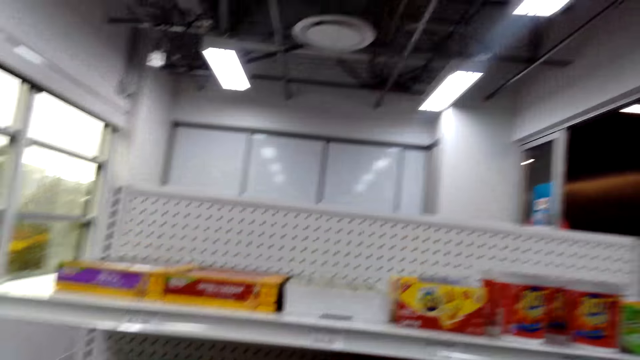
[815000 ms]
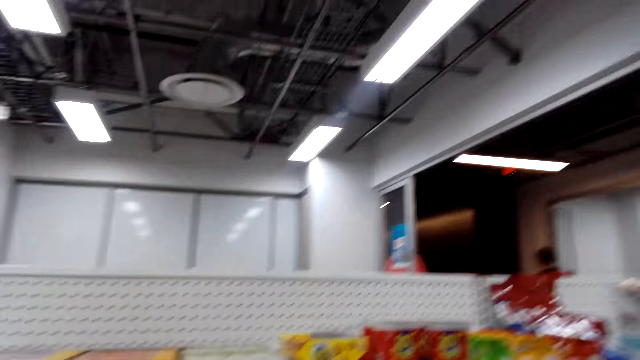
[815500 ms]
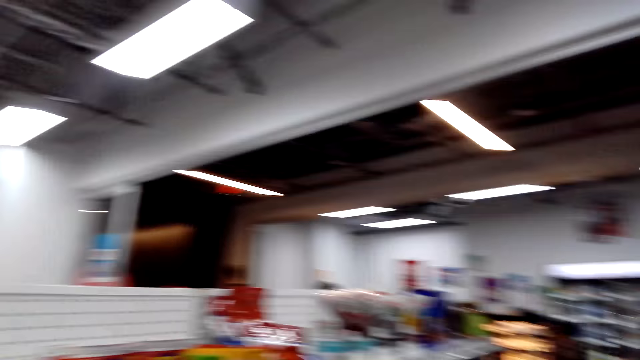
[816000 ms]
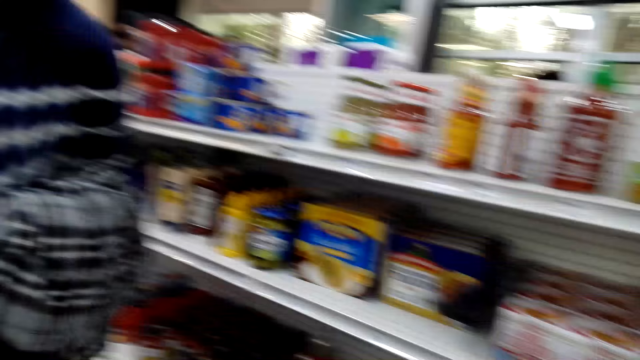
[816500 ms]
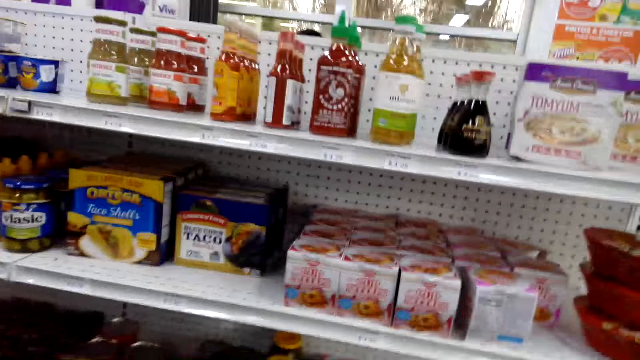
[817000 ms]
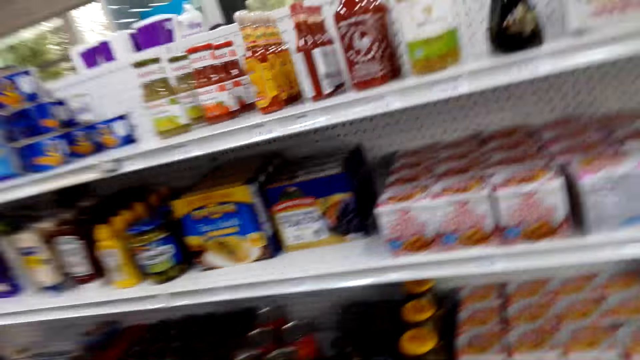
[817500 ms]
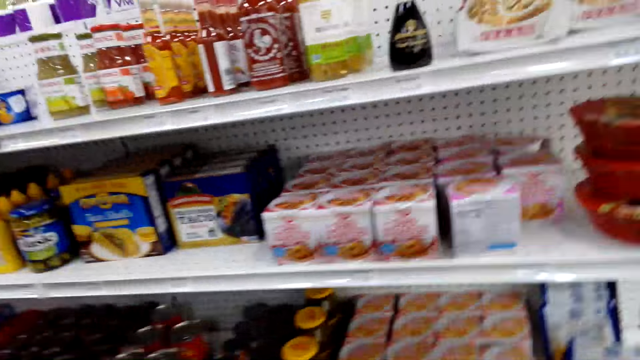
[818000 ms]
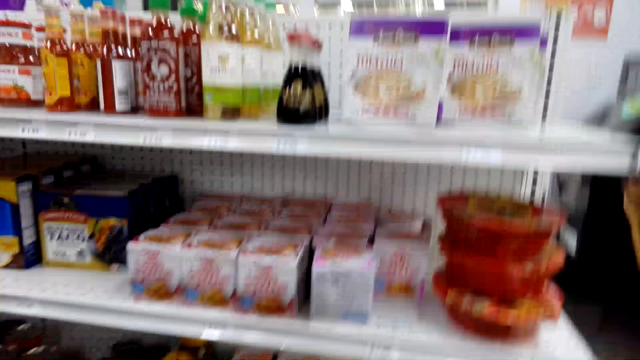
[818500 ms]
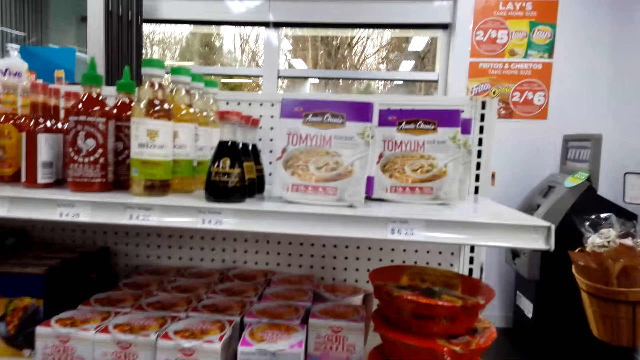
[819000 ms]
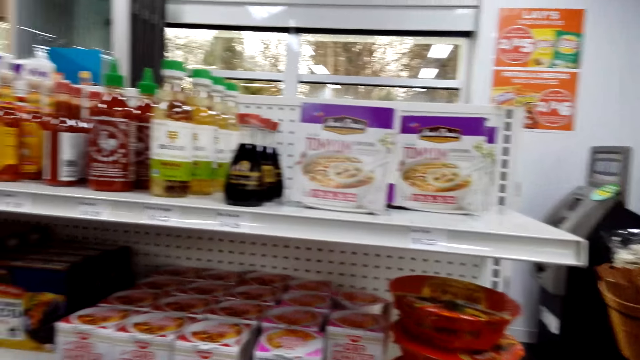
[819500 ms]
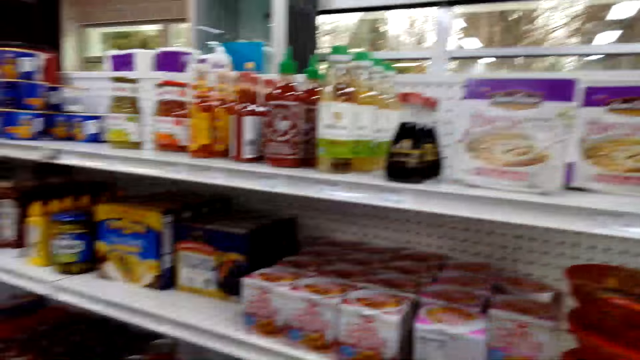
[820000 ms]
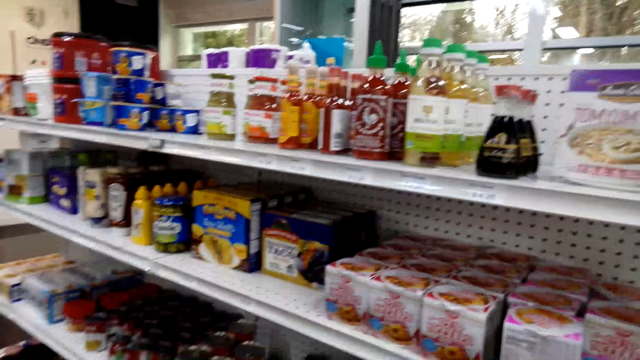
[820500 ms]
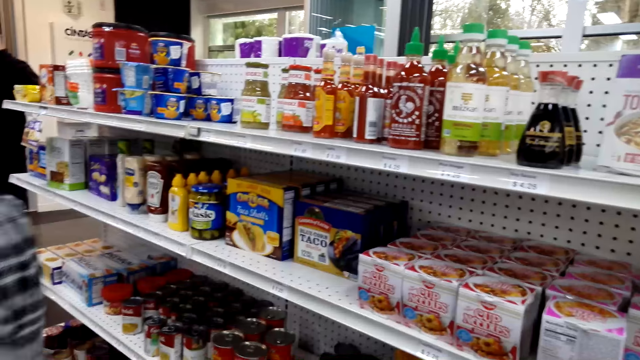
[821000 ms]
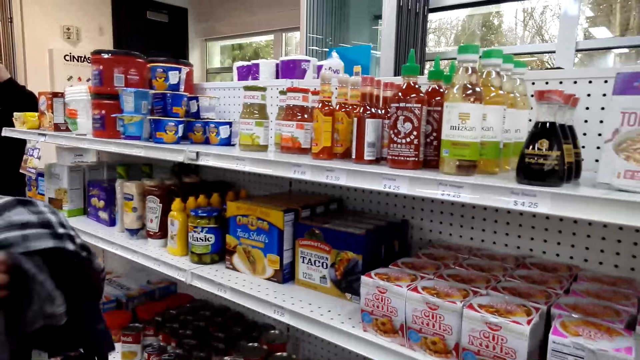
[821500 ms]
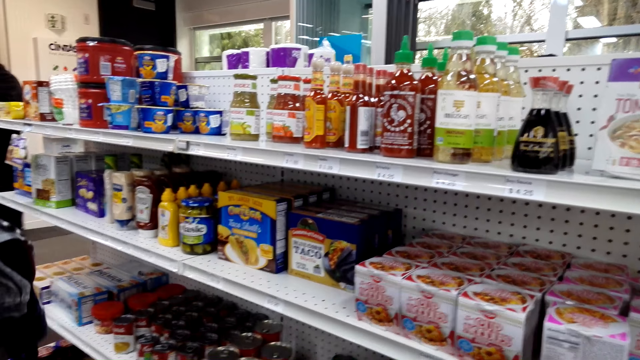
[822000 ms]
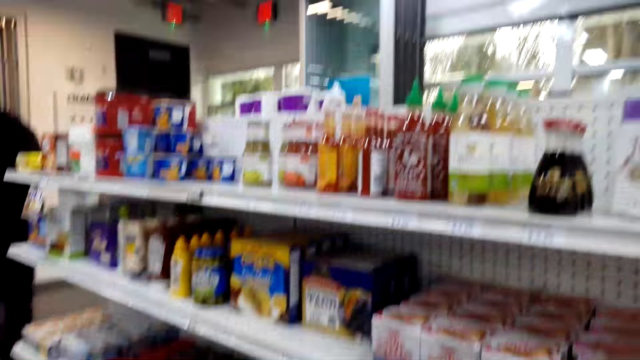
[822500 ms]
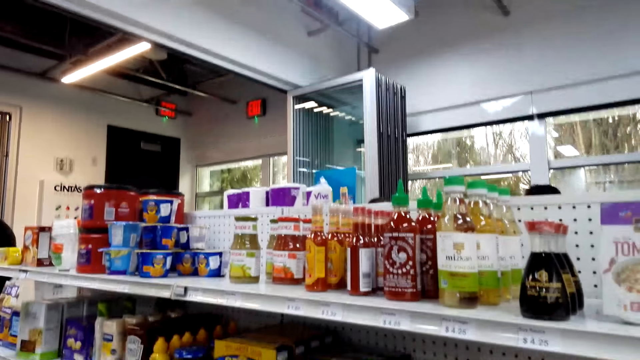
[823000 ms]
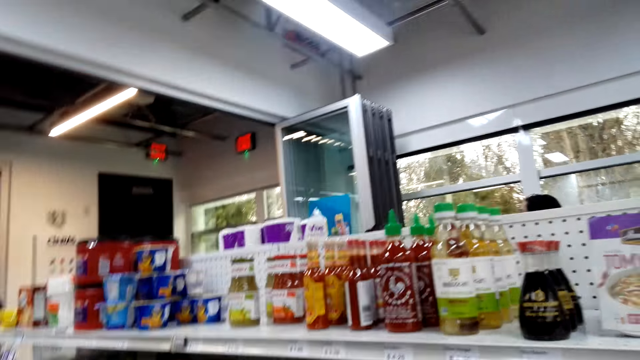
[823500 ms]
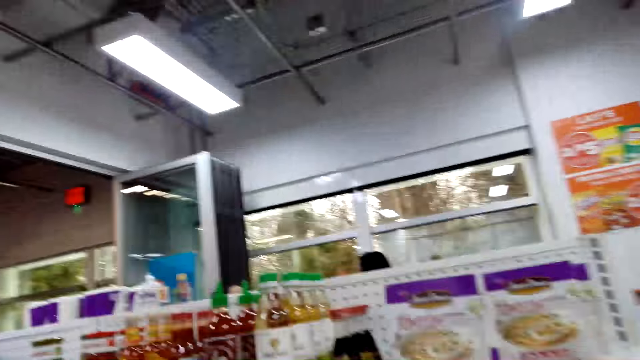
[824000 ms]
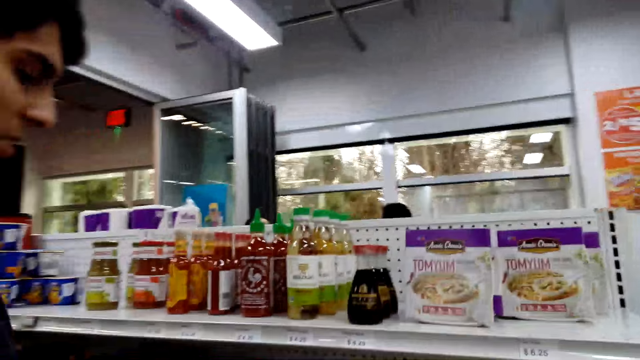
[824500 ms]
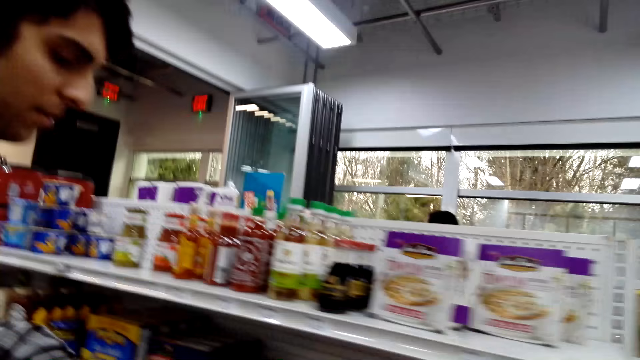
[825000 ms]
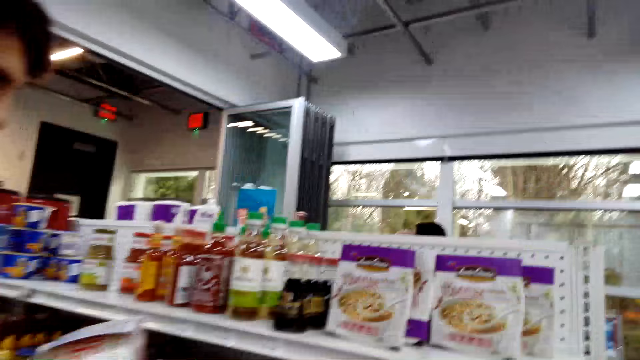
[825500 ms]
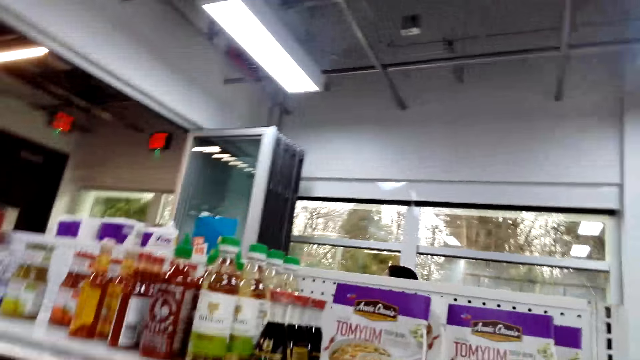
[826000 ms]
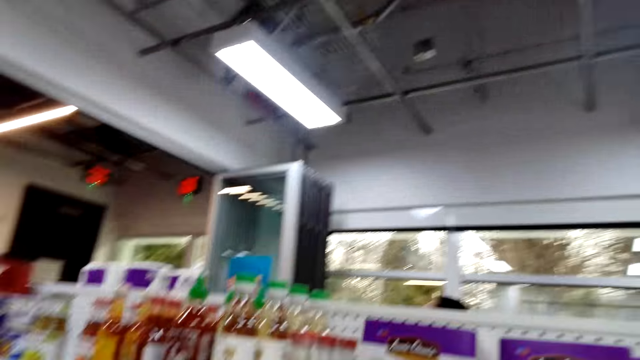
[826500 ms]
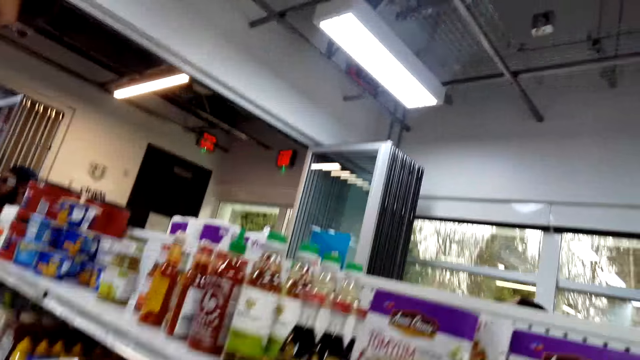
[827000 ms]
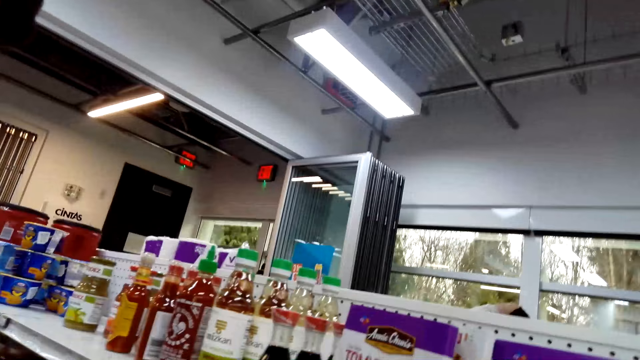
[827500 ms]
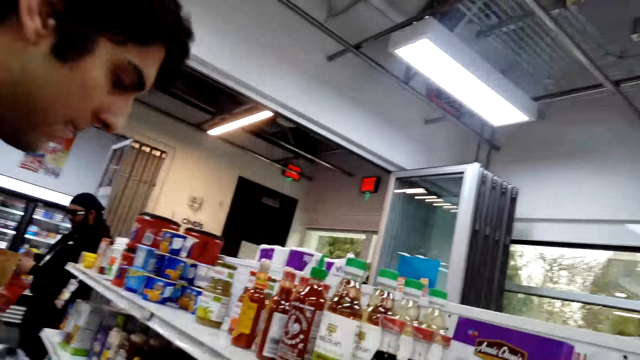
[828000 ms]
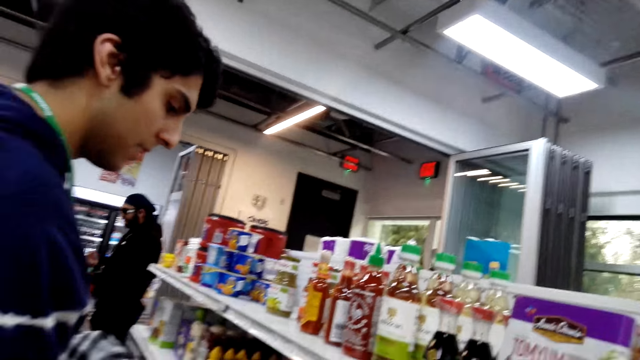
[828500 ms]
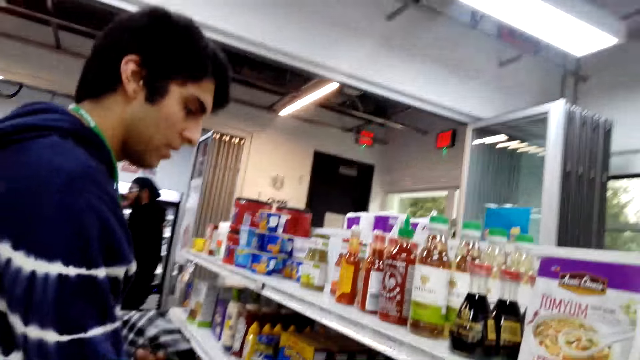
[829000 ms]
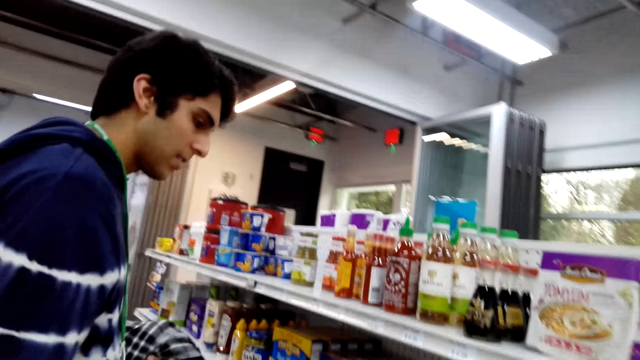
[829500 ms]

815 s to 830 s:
The camera wearer looks at the shelf. They are talking to the person.

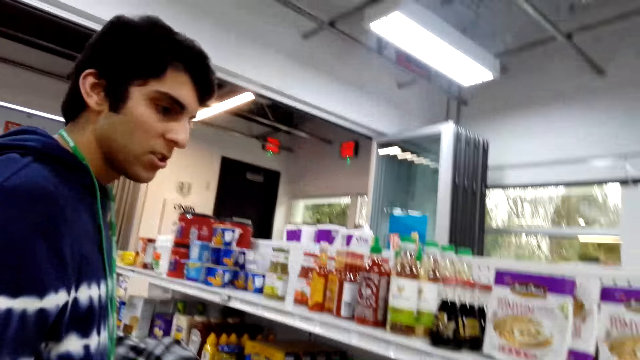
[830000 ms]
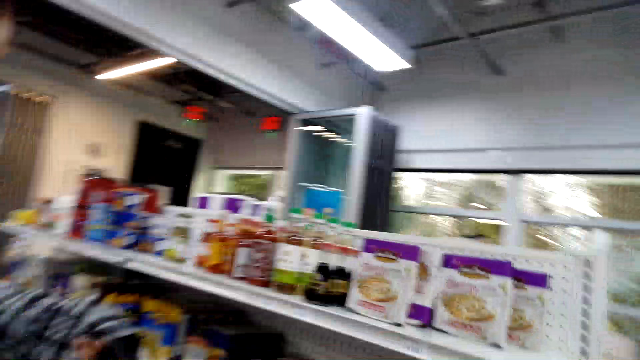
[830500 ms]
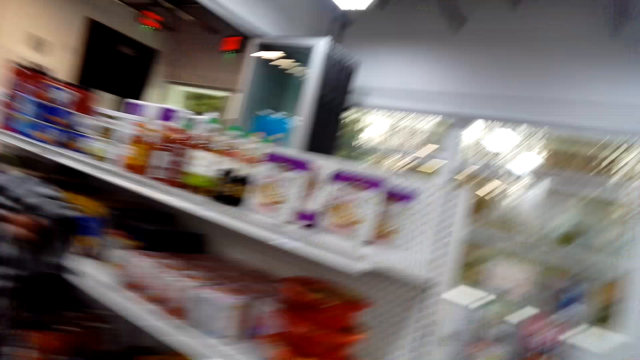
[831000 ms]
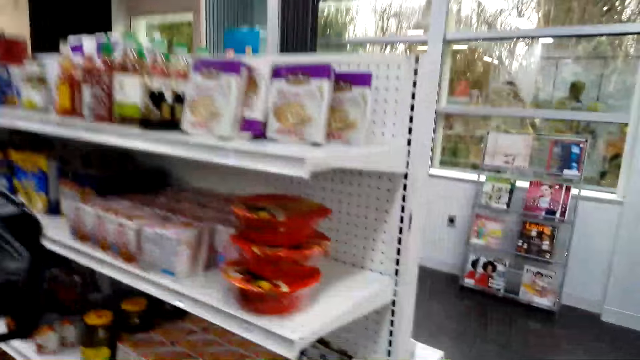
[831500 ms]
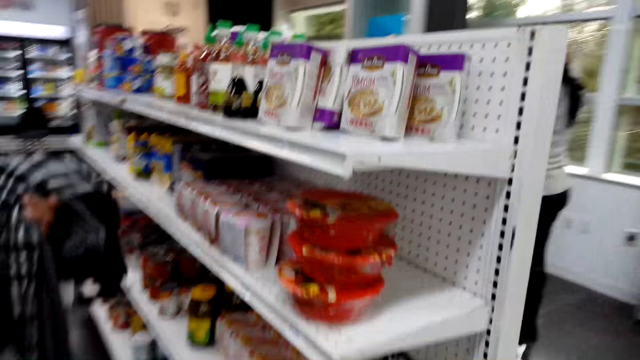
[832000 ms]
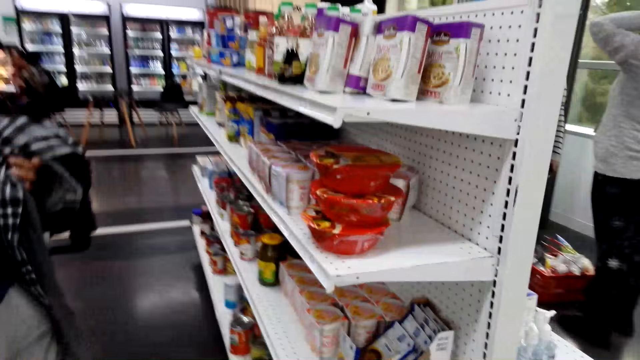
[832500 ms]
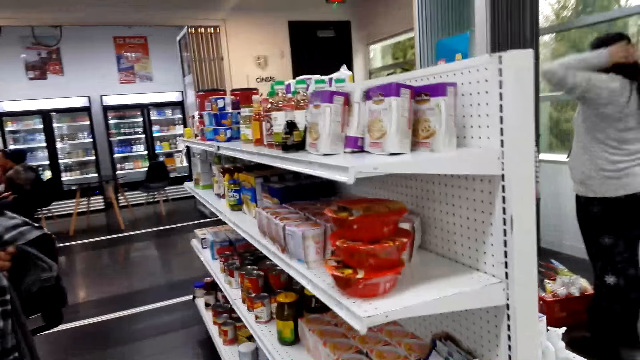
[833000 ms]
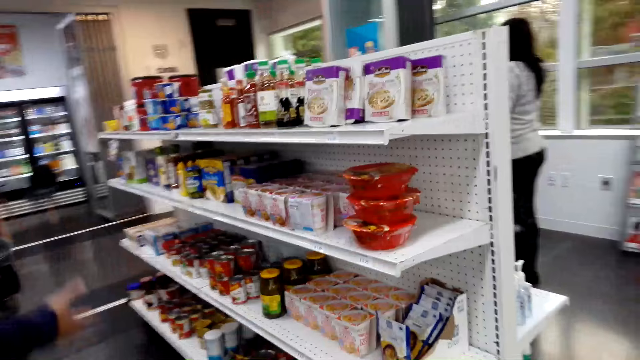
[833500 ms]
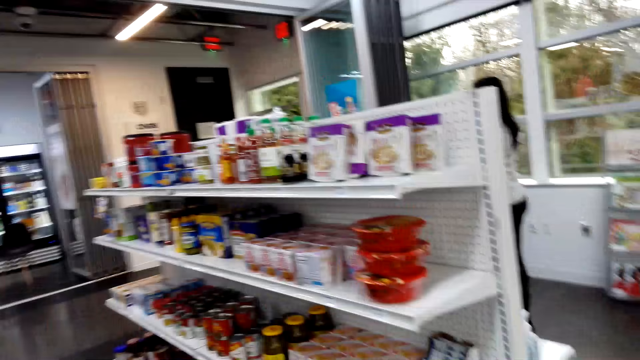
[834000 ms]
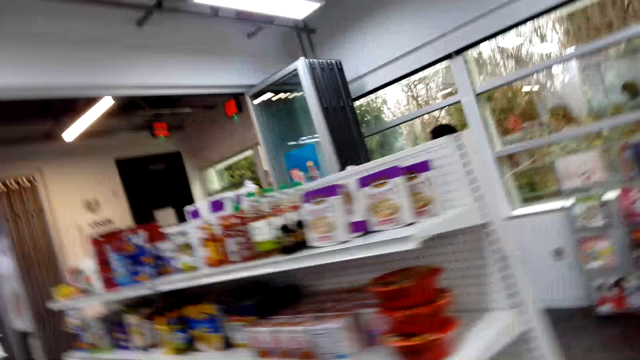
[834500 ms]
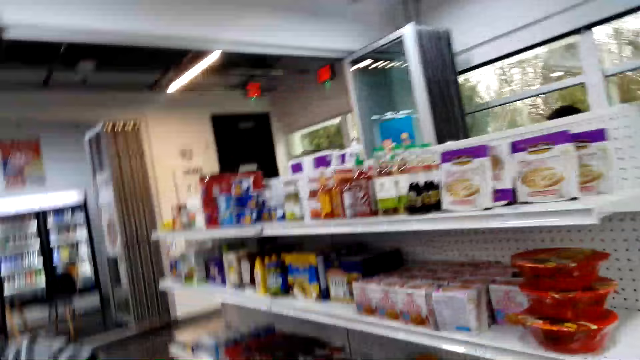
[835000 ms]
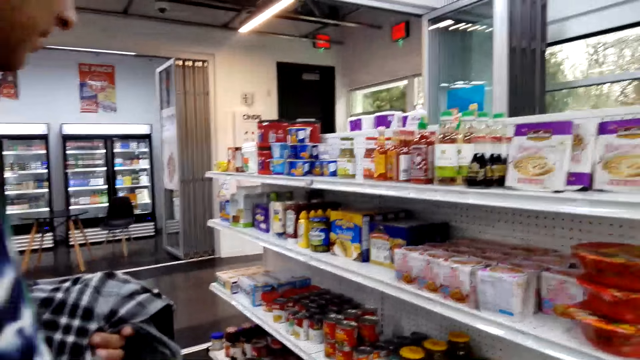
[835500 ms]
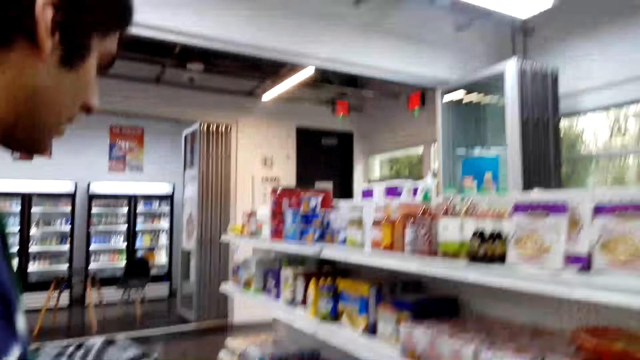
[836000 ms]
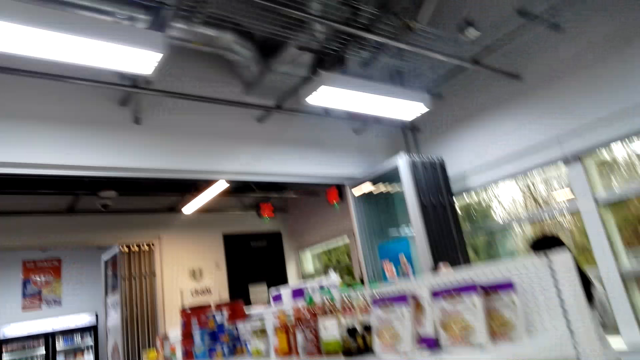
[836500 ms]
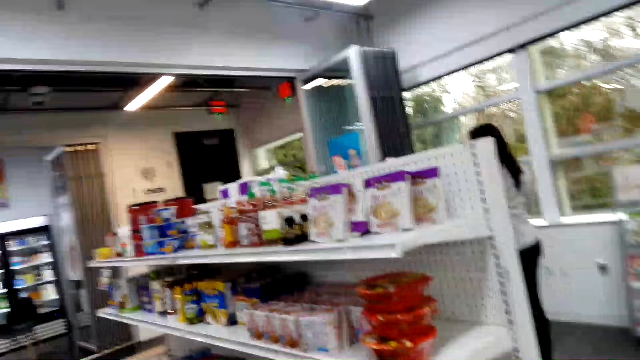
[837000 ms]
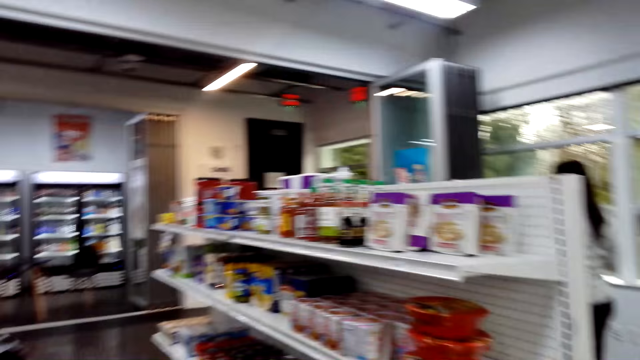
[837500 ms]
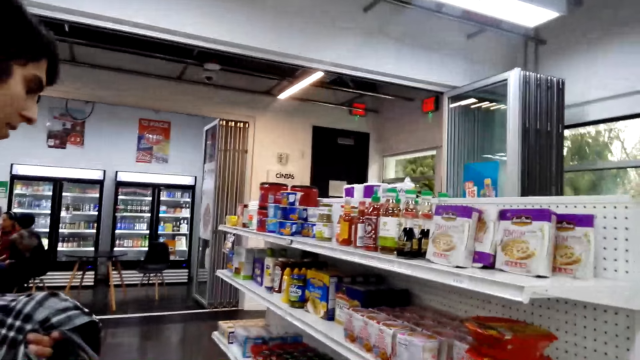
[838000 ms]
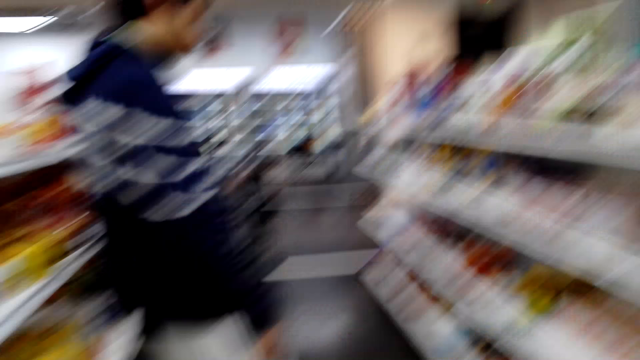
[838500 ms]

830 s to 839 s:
The person is picking potato crisps.
